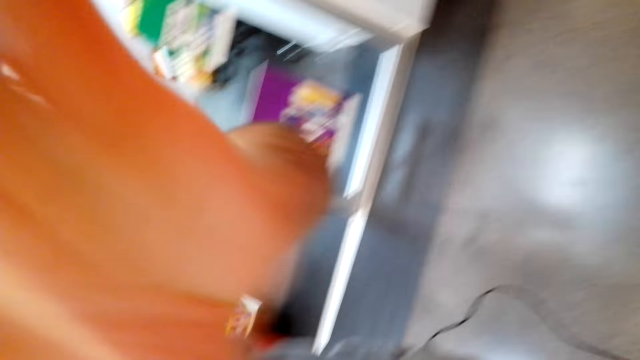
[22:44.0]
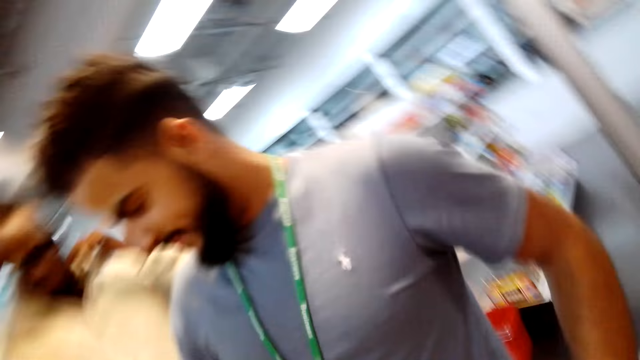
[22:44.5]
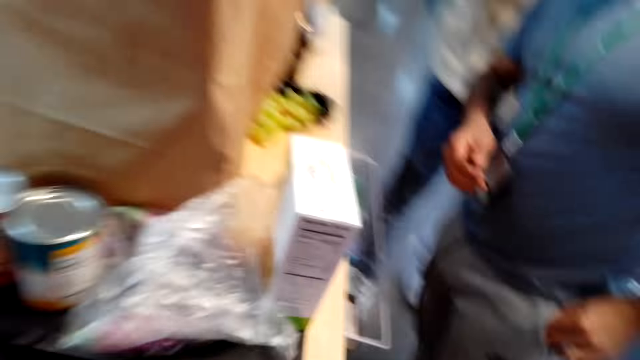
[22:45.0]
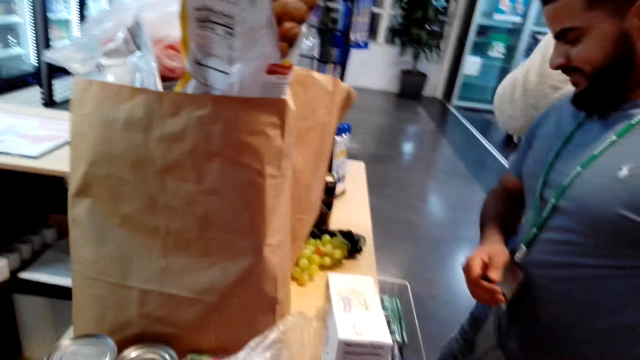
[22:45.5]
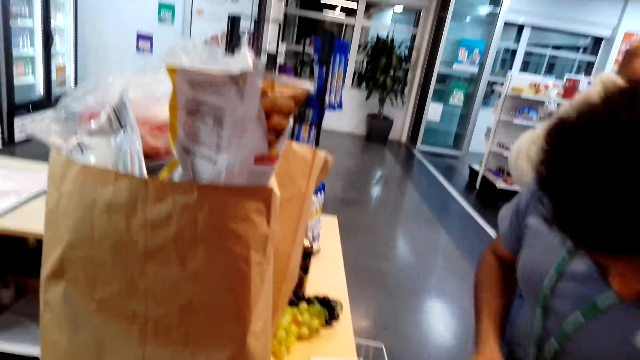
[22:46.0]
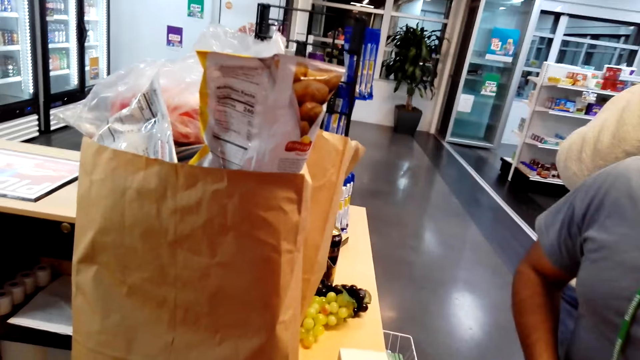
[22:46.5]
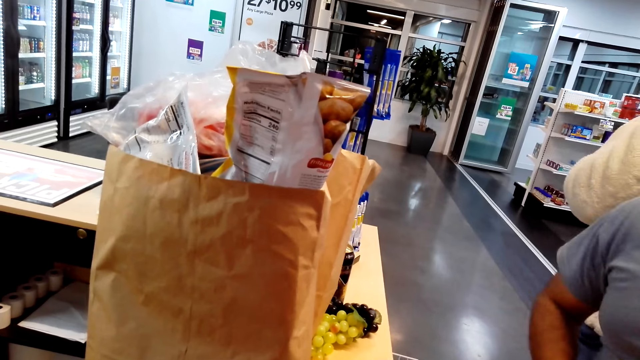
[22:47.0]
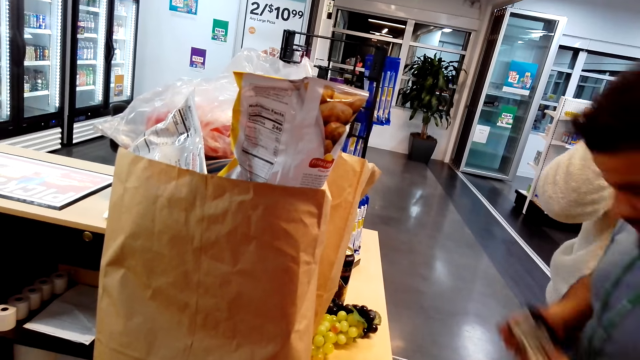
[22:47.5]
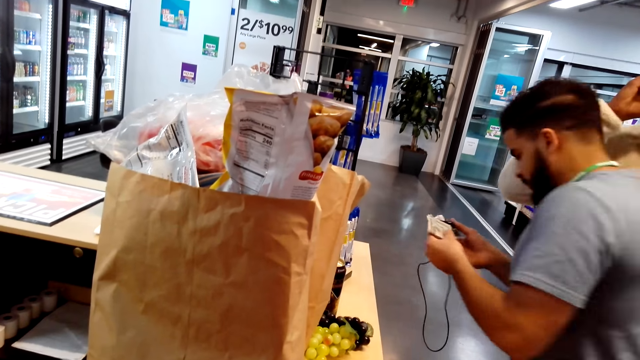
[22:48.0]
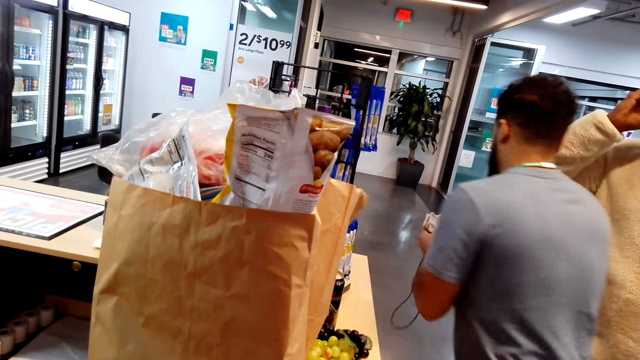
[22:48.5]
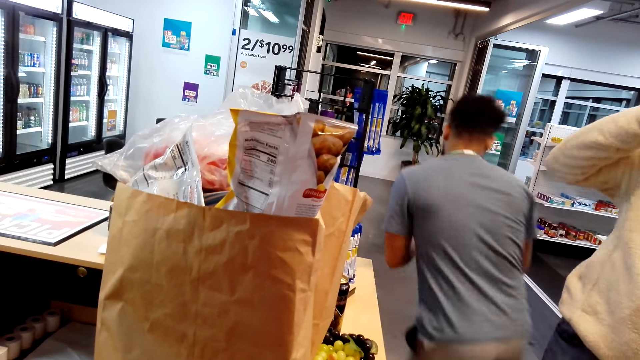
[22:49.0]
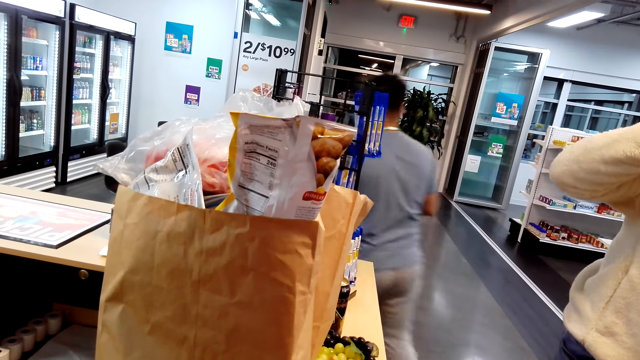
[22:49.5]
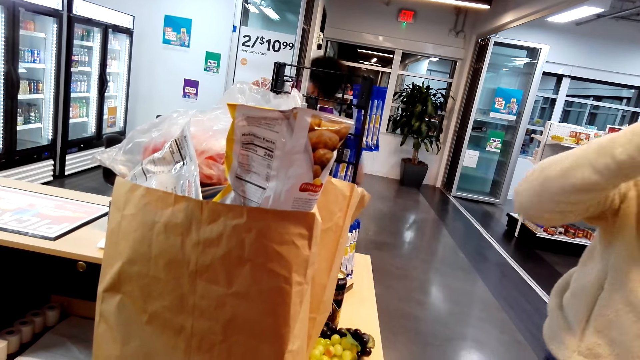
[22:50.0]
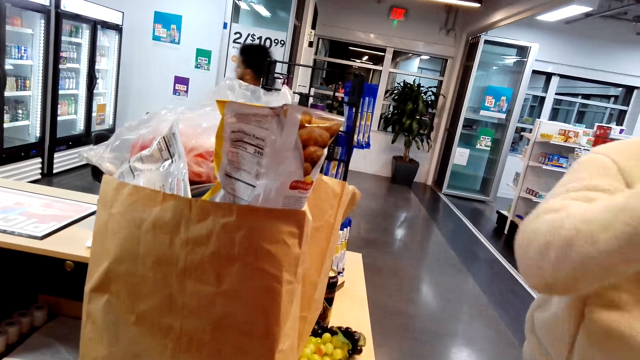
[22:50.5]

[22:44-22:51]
The camera wearer gives a cashier the camera. A man walks around.
